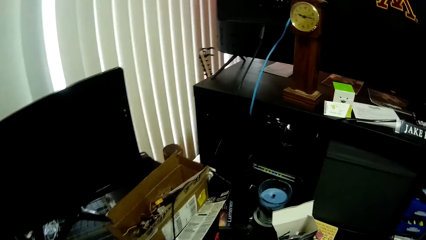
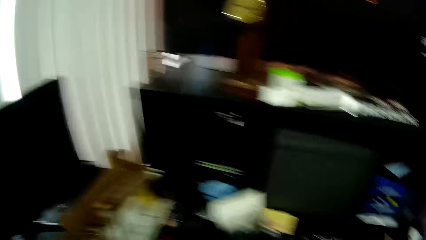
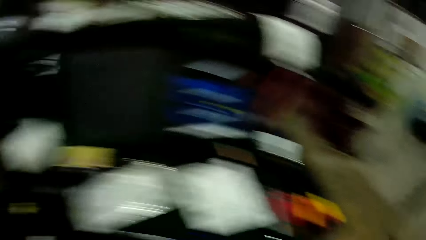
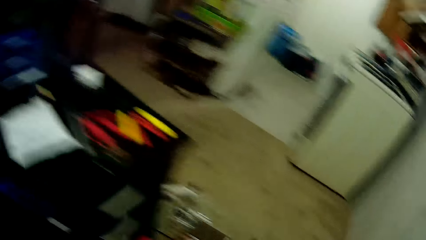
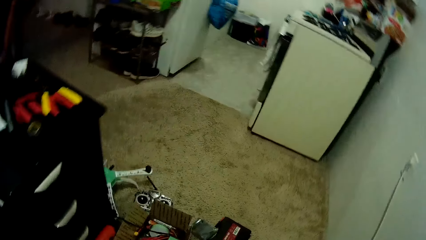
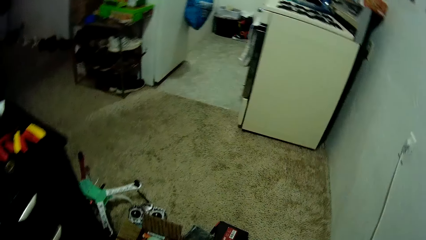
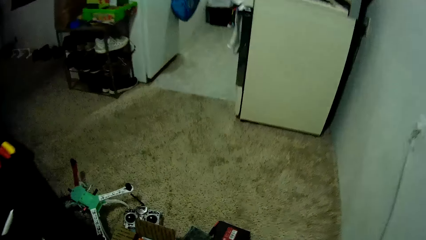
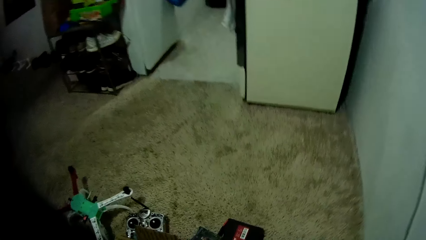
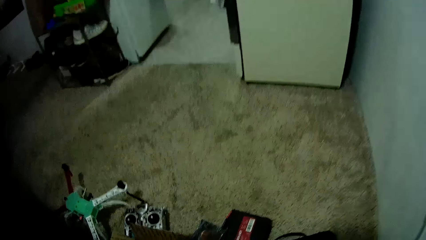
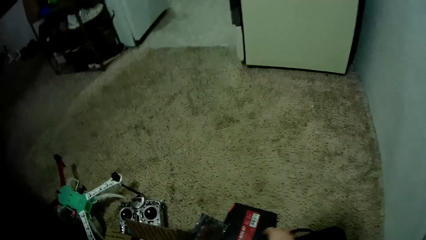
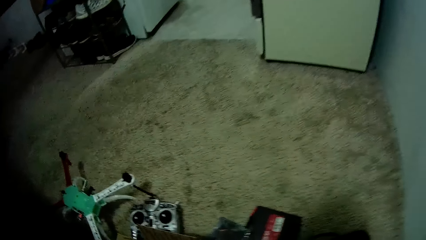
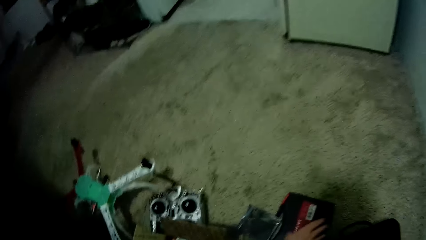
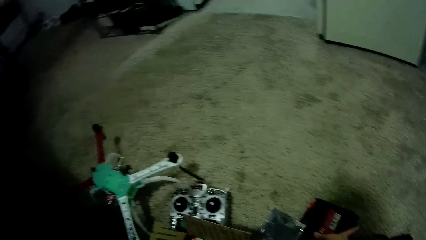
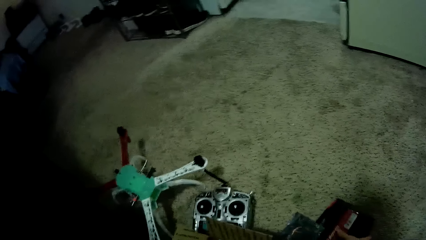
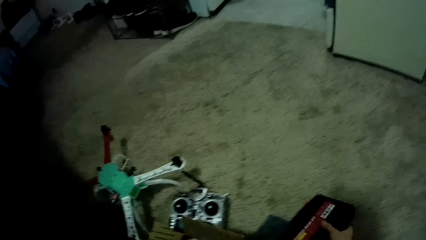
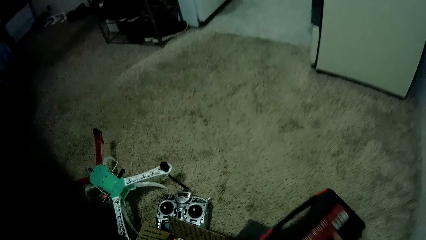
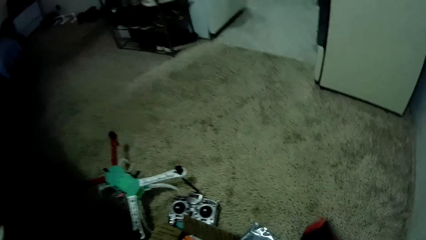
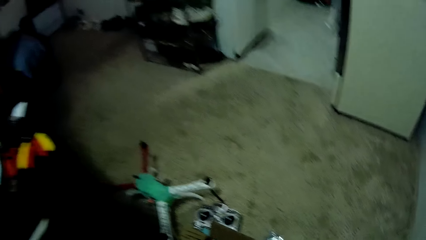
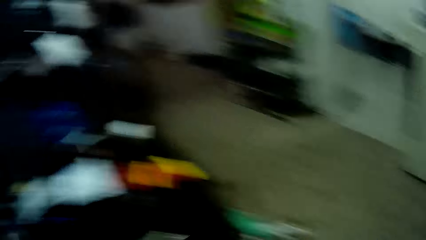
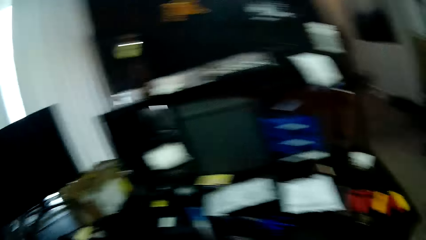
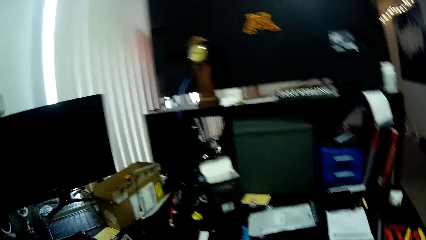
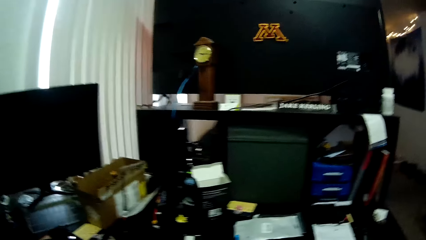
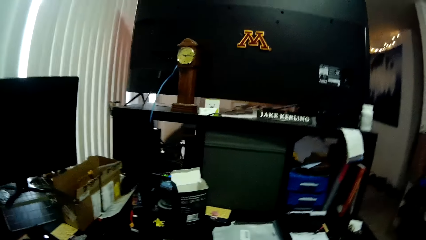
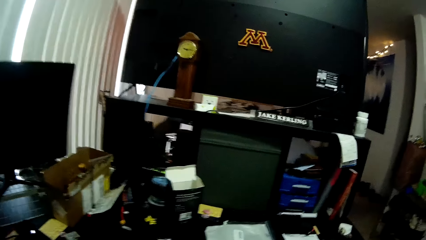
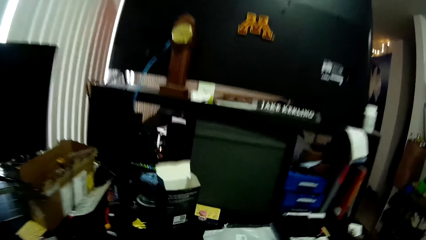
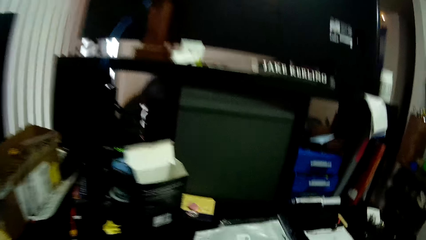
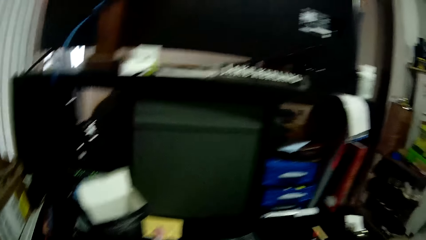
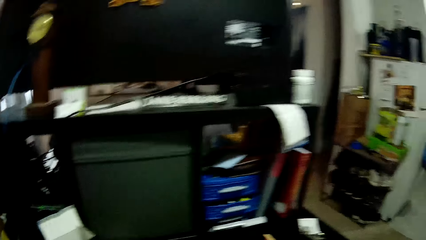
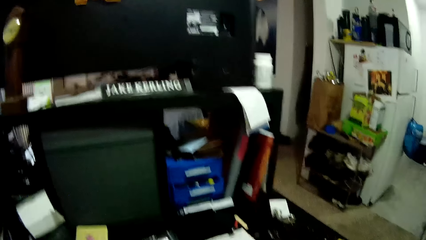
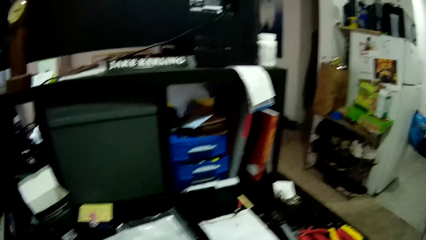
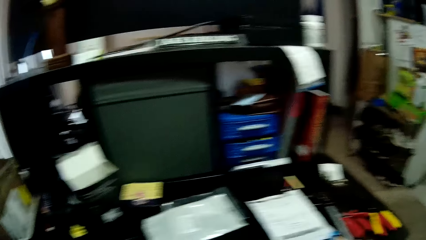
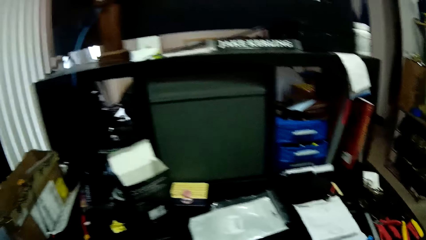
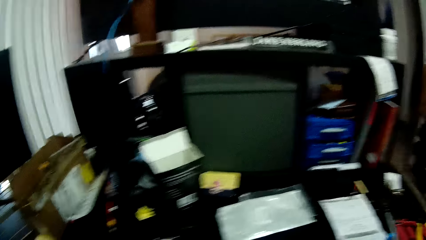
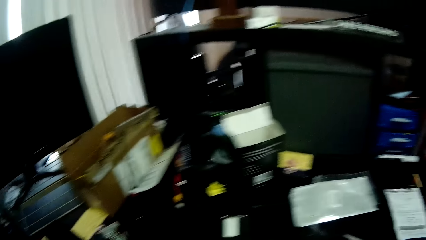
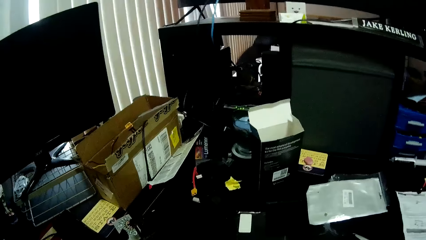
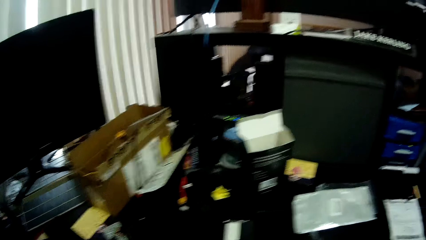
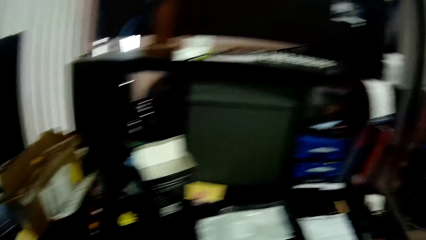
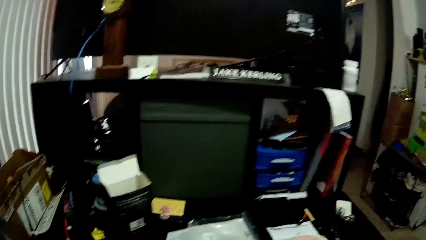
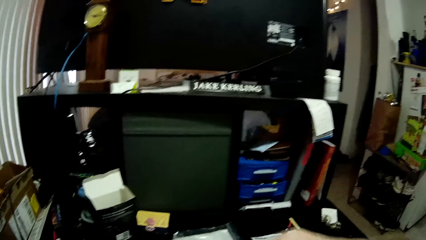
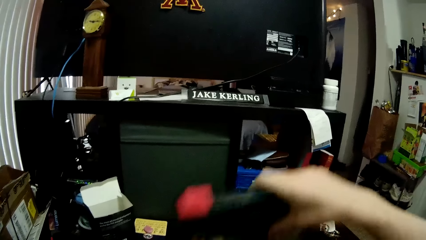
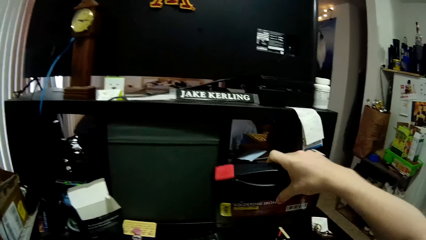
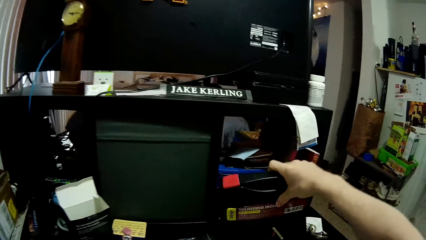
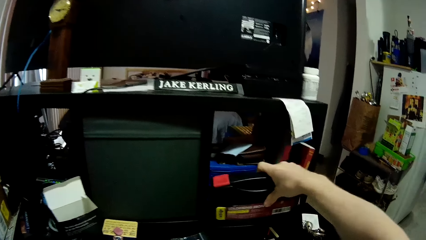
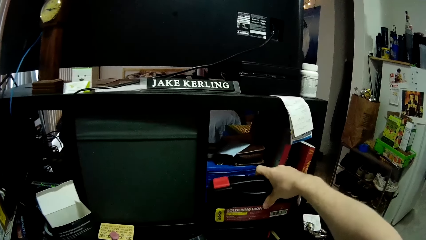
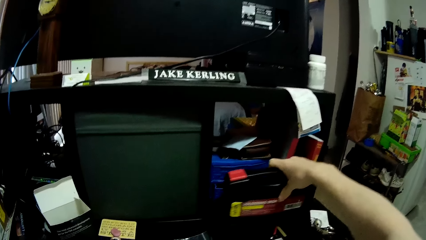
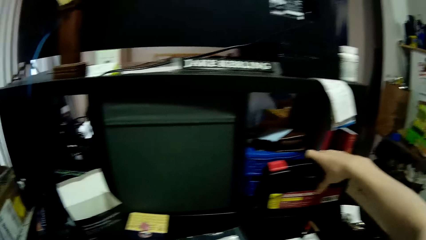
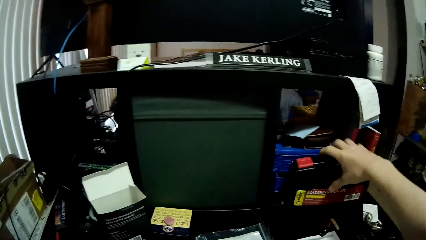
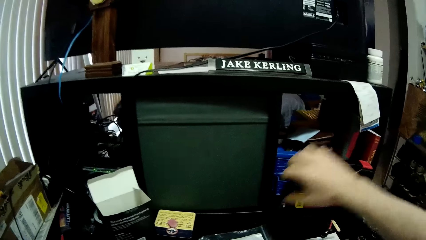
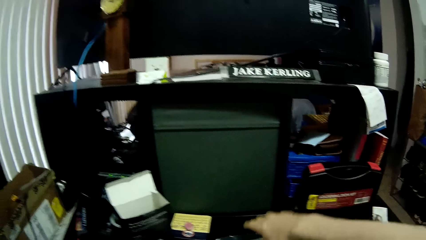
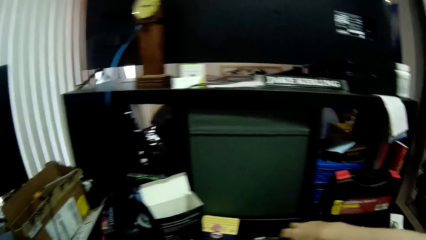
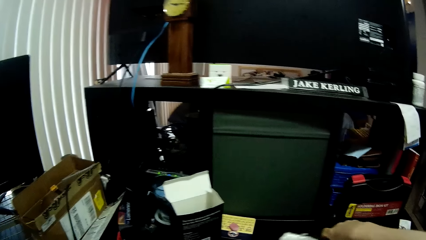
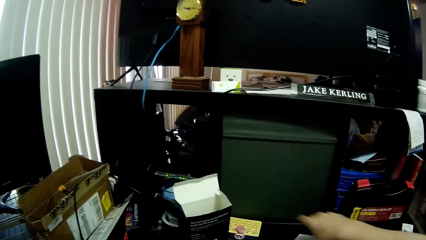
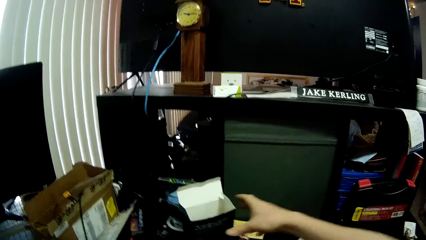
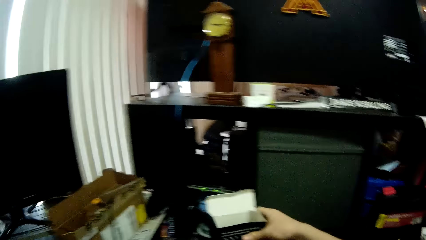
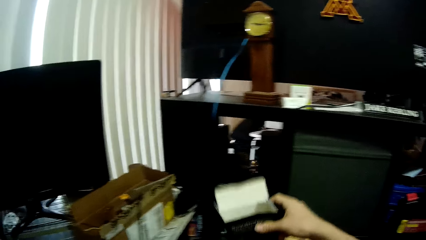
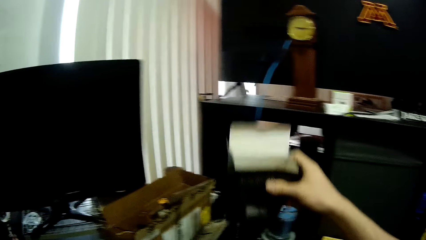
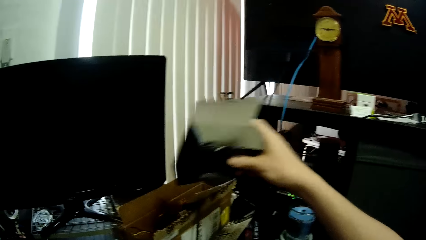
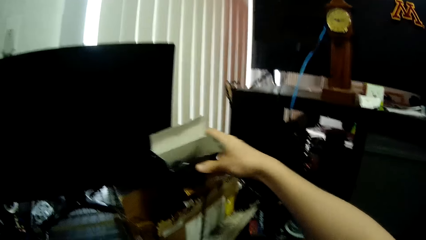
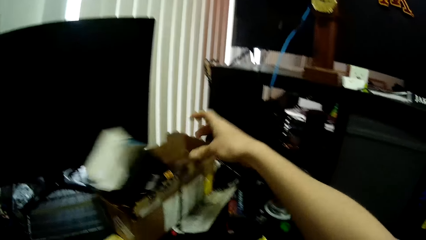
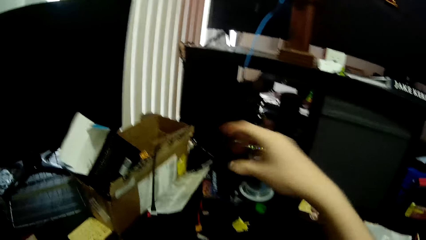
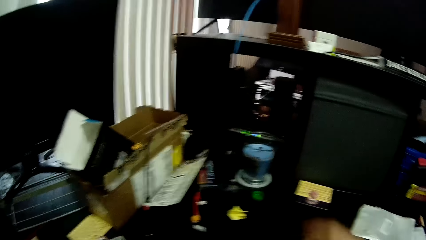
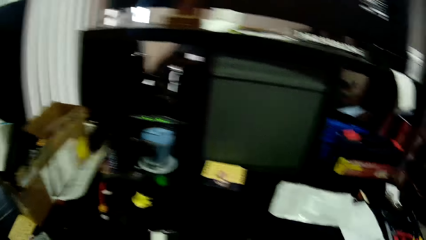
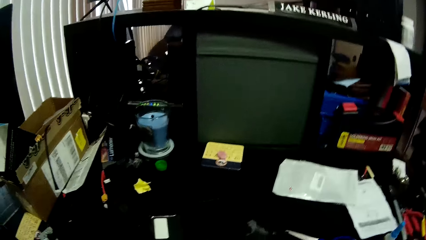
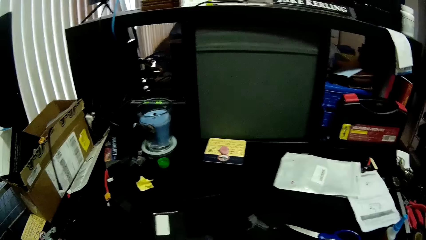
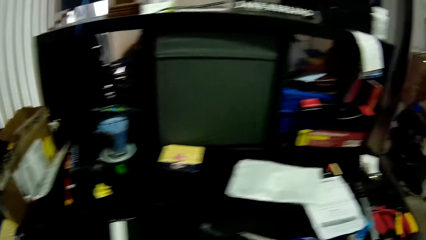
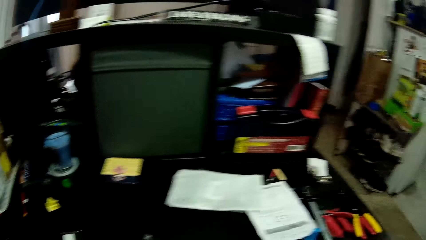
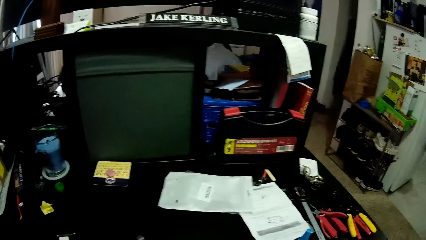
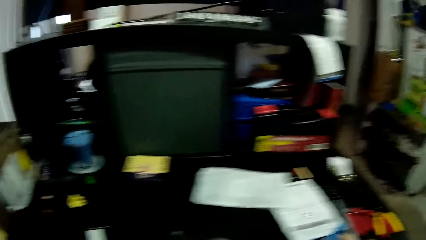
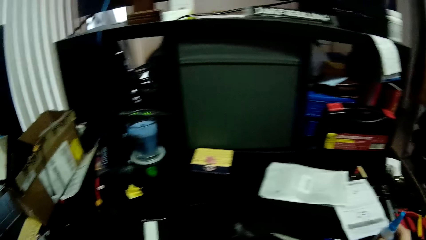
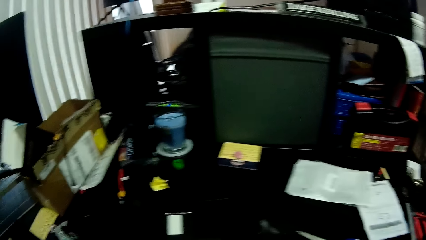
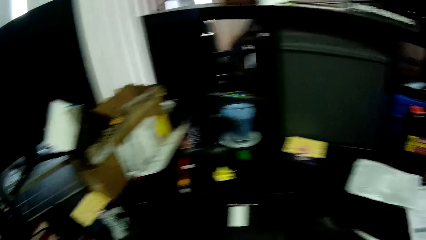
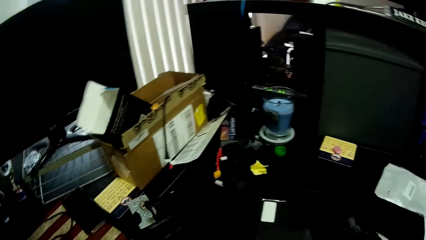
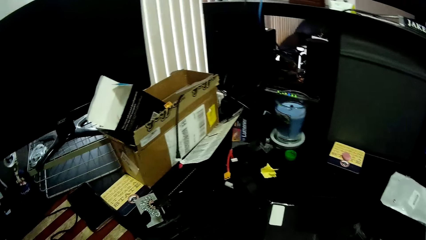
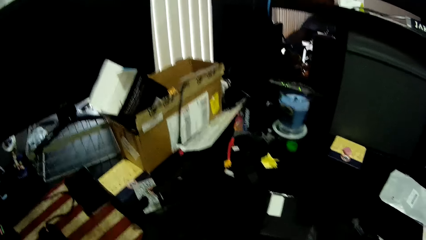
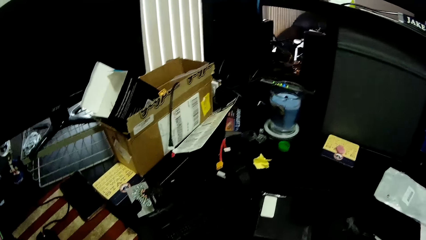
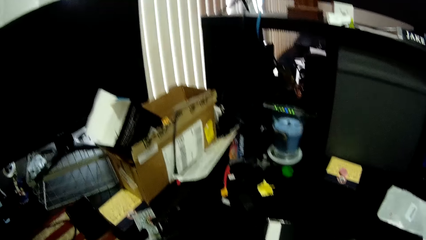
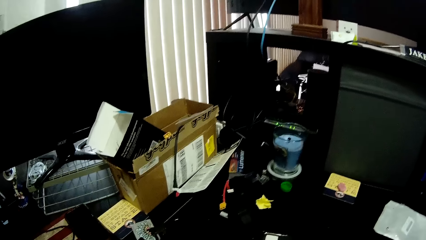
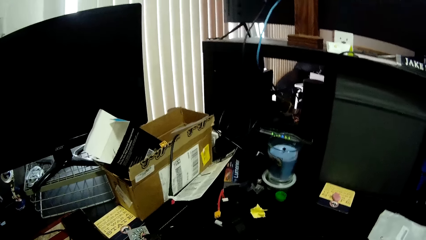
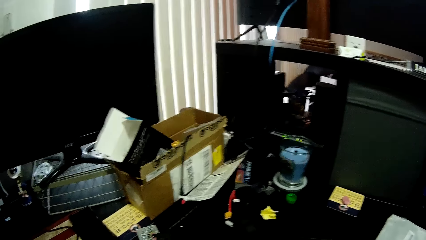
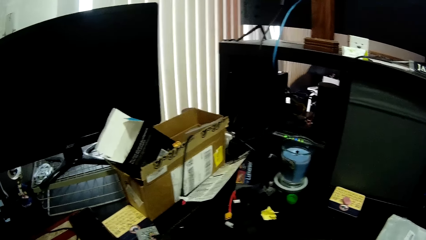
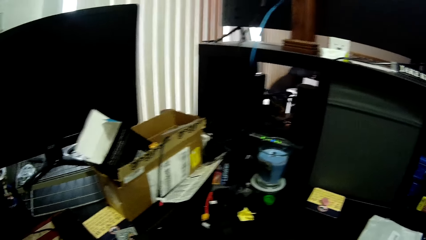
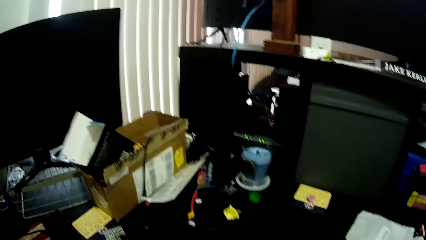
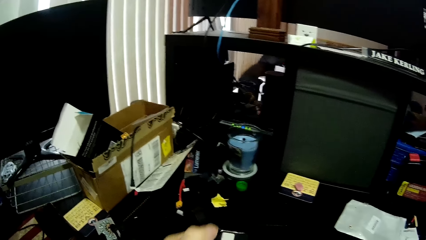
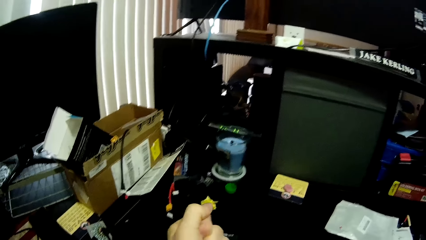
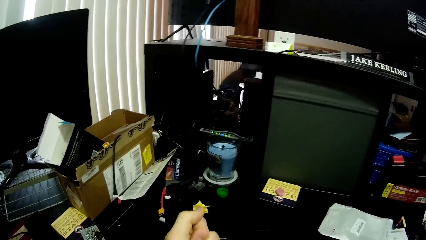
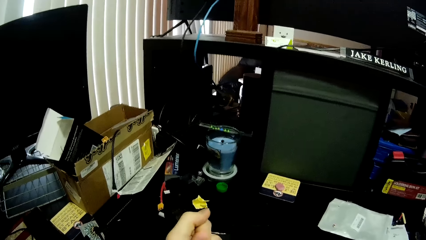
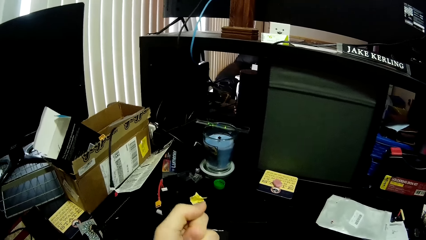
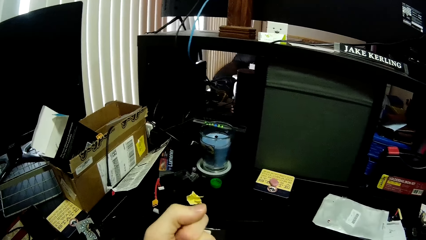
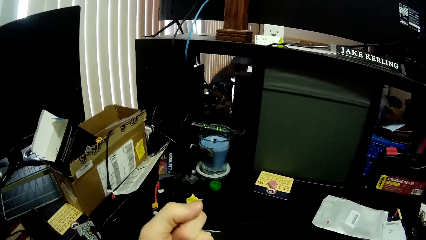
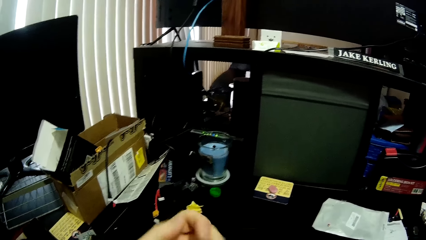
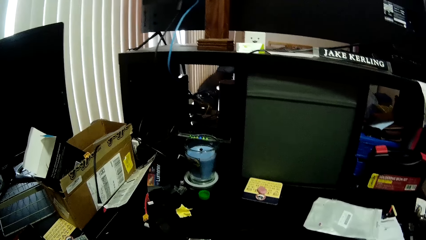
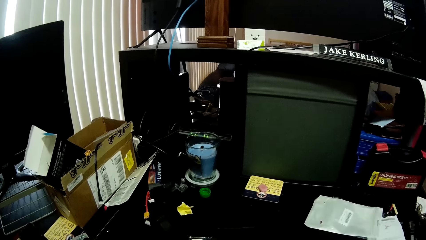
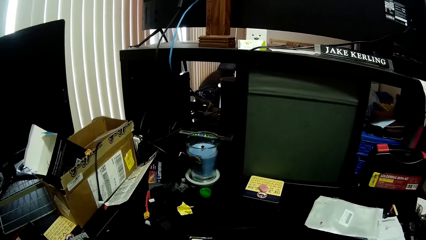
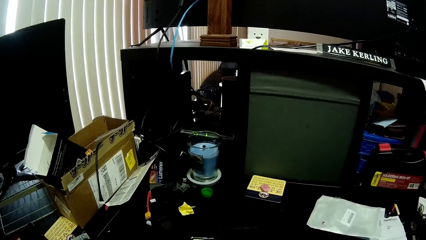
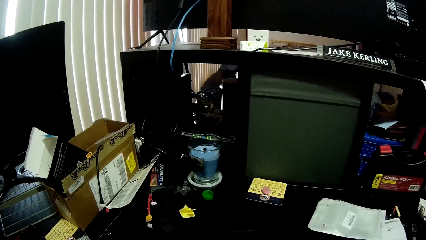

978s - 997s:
The camera wearer picks up a soldering iron kit or toolbox. He drops the toolbox on the table with his right hand. He picks up a box. He drops the paper box in a carton with his right hand.
